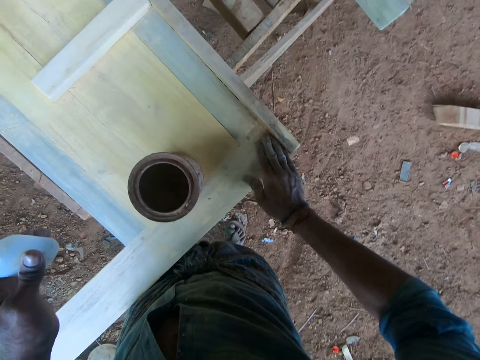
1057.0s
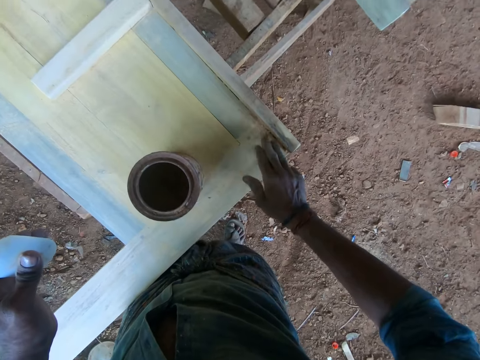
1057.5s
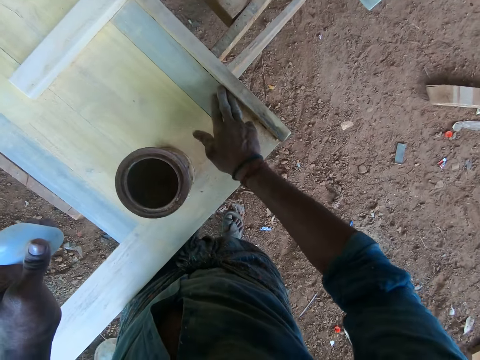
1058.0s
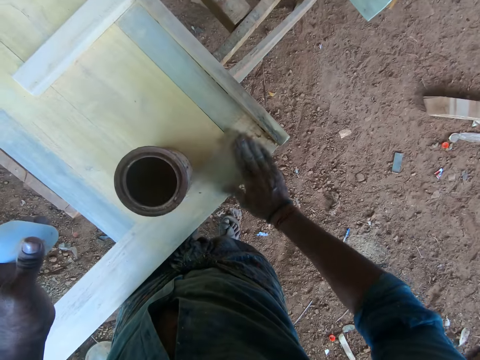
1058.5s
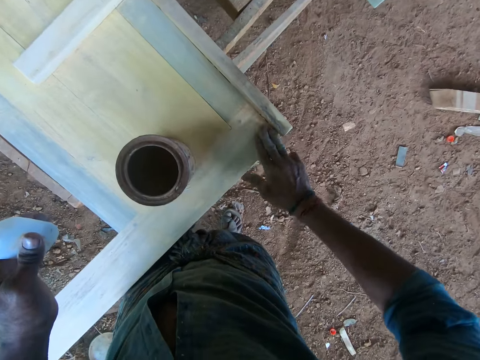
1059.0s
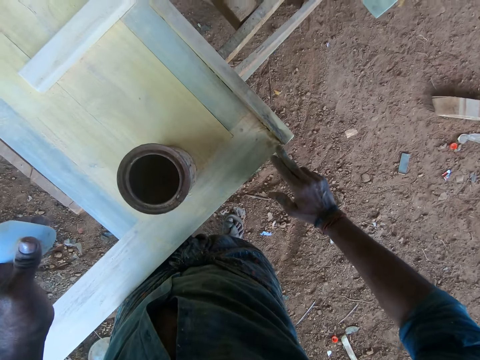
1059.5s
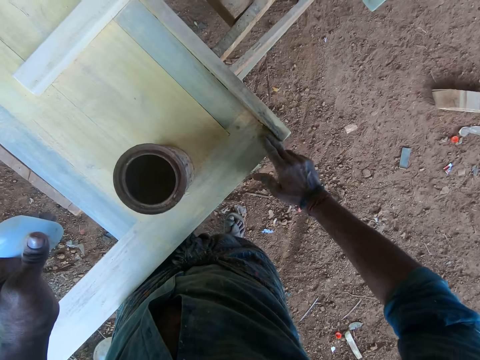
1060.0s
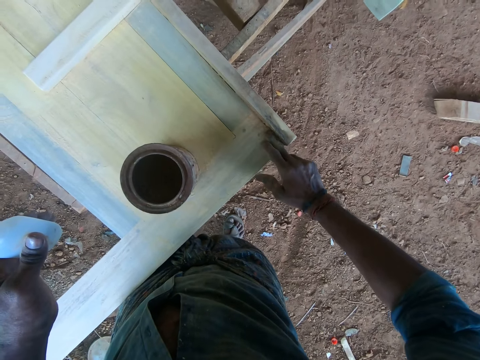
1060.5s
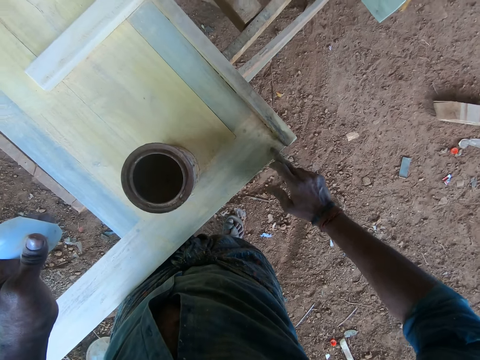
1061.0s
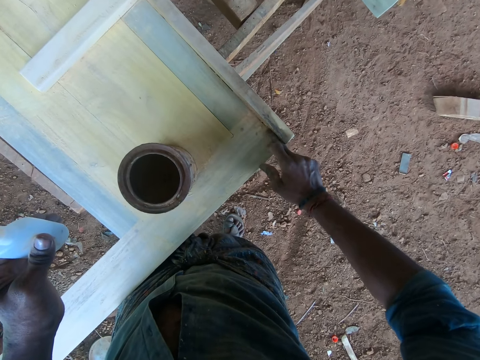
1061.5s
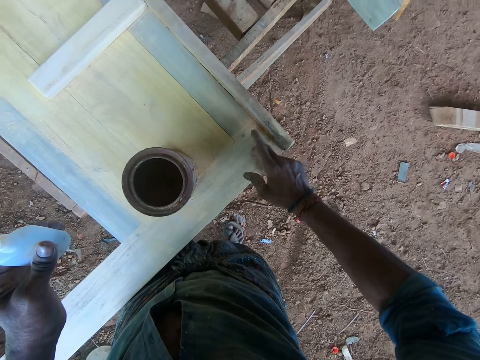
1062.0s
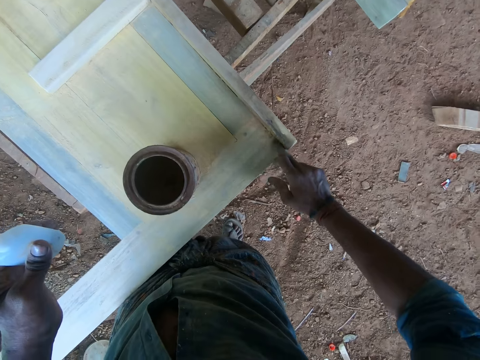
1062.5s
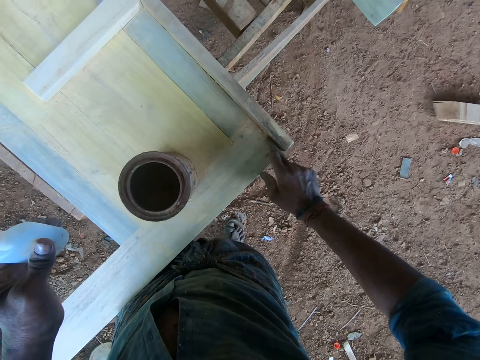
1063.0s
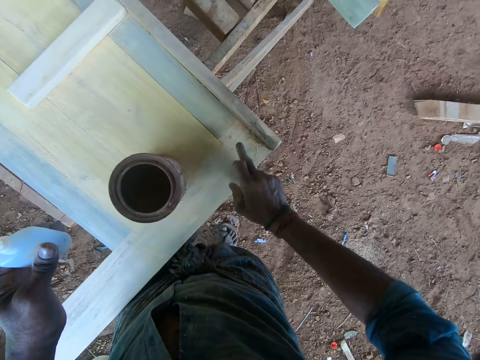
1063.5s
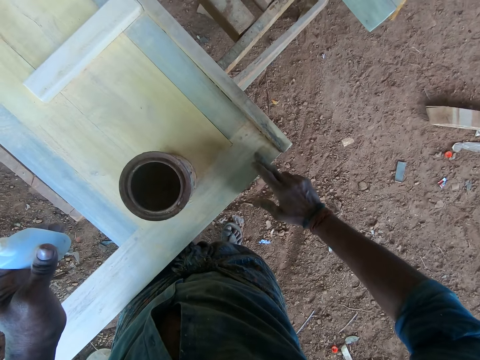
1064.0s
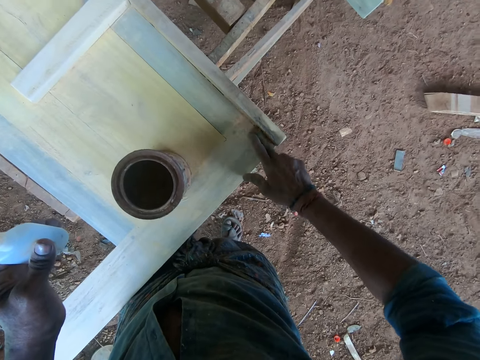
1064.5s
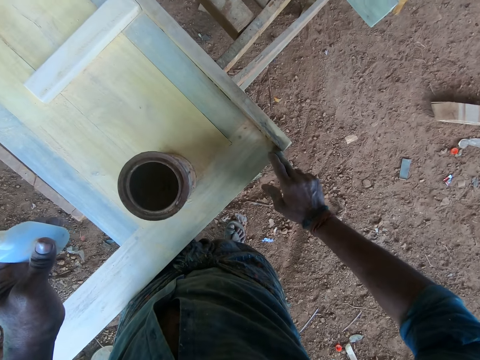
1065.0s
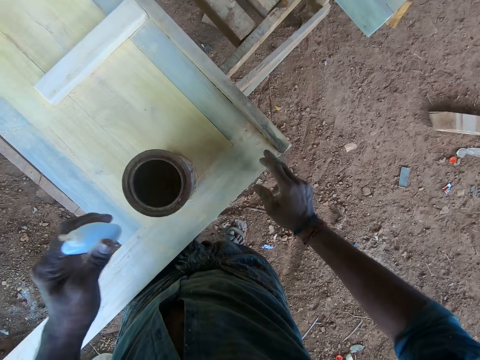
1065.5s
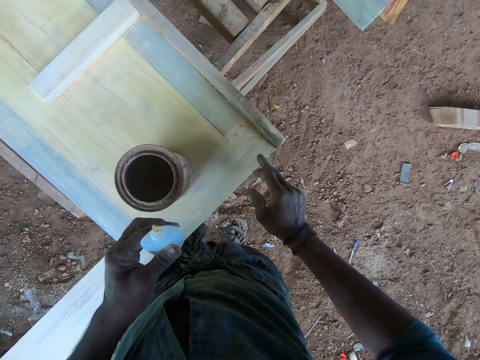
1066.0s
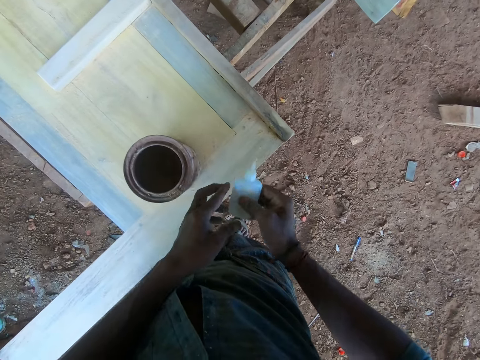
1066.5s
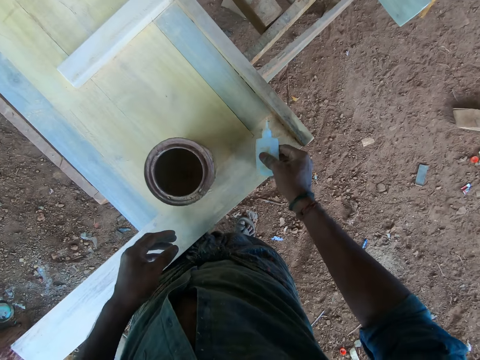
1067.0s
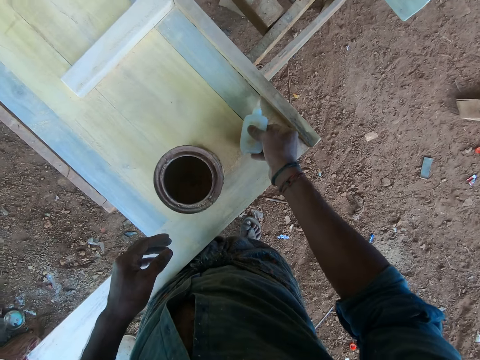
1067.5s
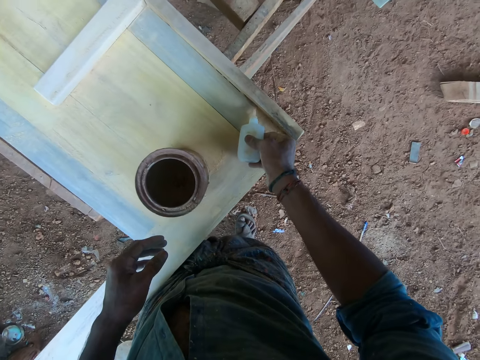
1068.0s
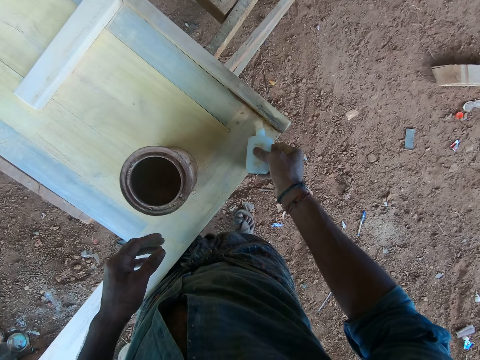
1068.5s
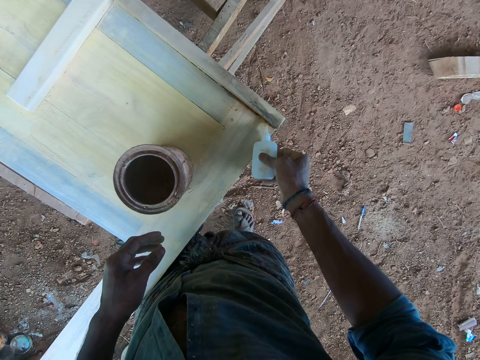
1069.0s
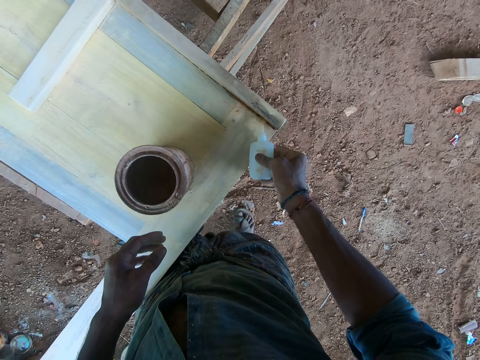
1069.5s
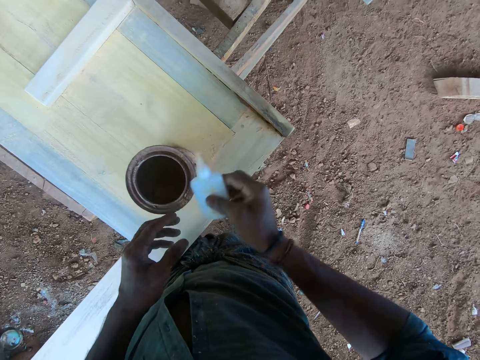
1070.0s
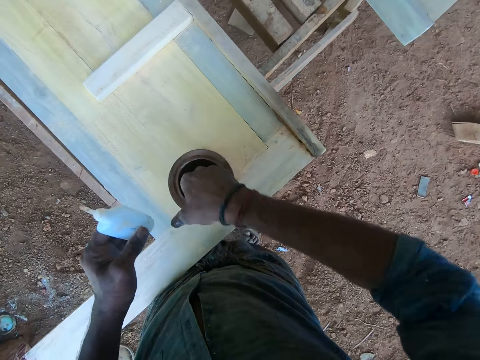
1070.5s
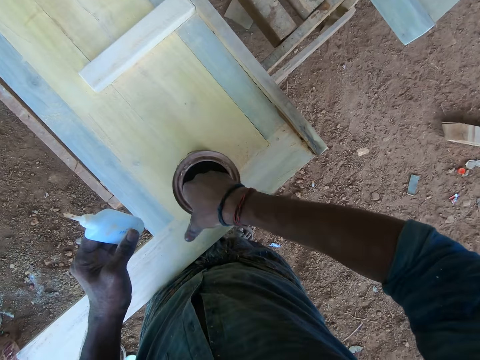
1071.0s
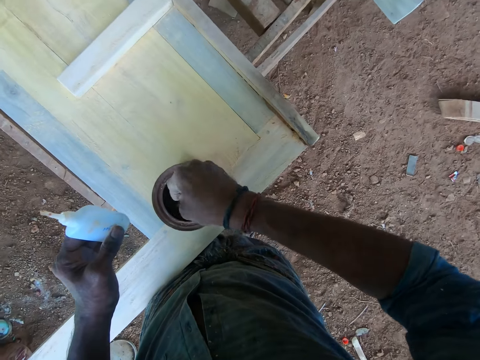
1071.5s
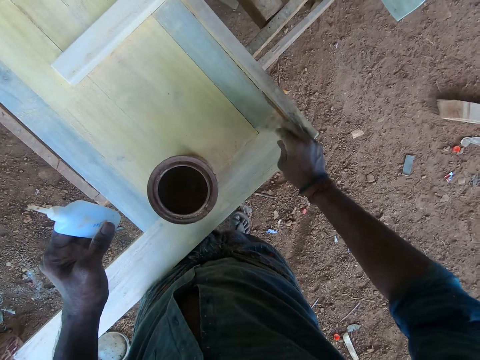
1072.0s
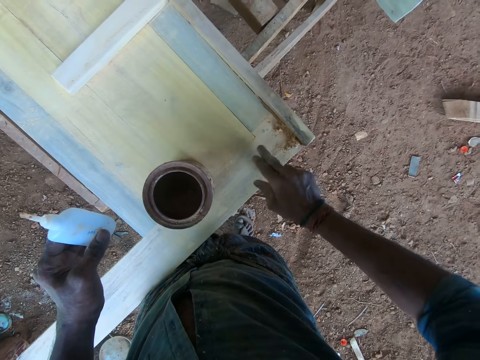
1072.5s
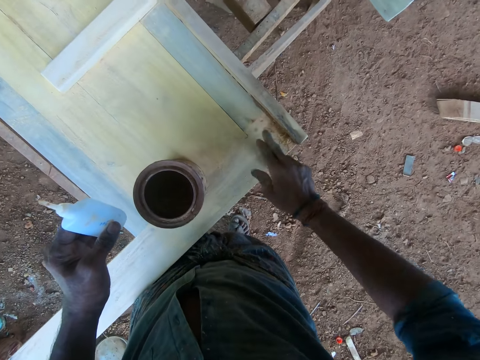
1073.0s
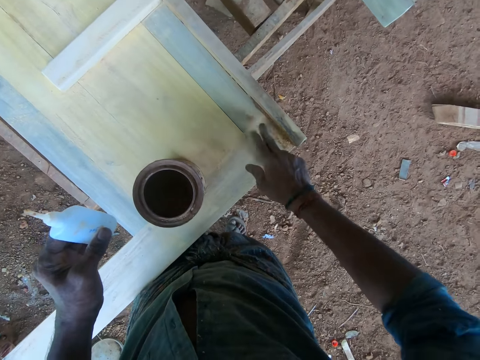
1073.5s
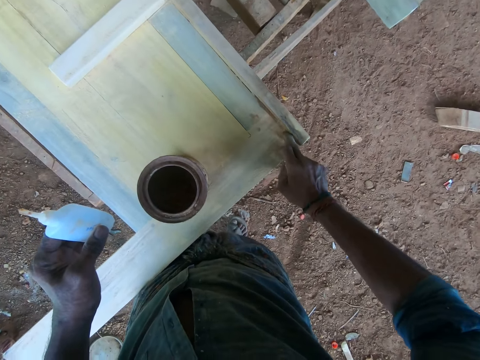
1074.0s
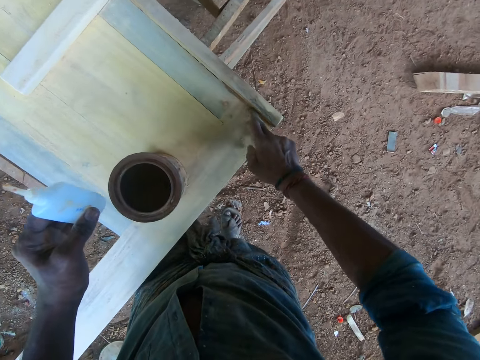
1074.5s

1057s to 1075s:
The camera wearer passes the glue from his left hand to his right hand. He squeezes some glue onto the crevice of the wooden frame on the worktable with the glue in his right hand. He passes the glue from his right hand to his left hand. He scoops some sand from the tin can on the wooden frame with his right hand. He rubs the sand in his right hand on the crevice of the wooden frame.

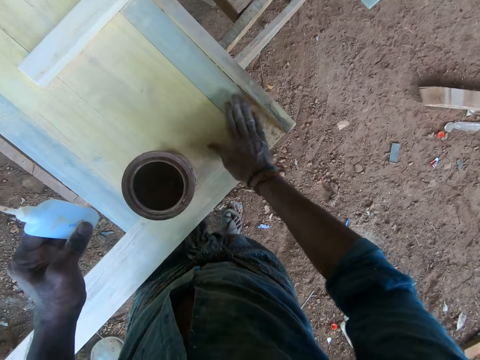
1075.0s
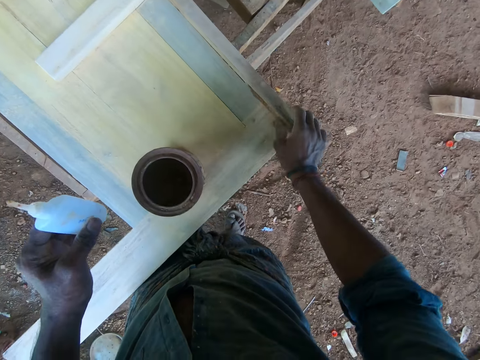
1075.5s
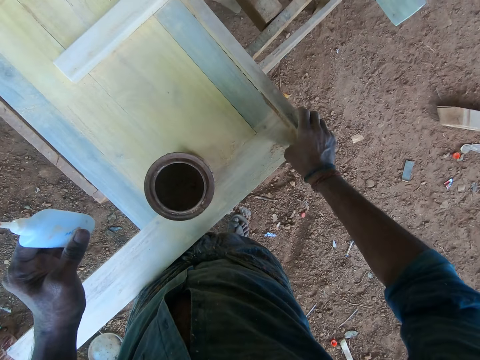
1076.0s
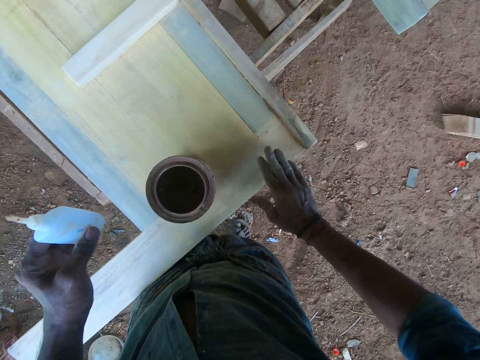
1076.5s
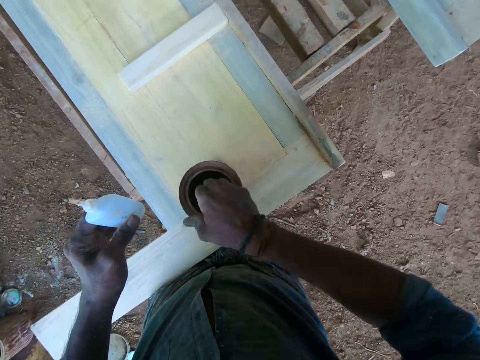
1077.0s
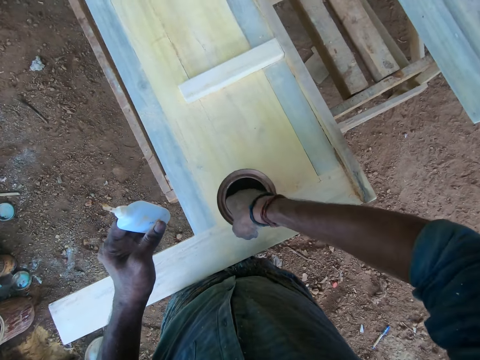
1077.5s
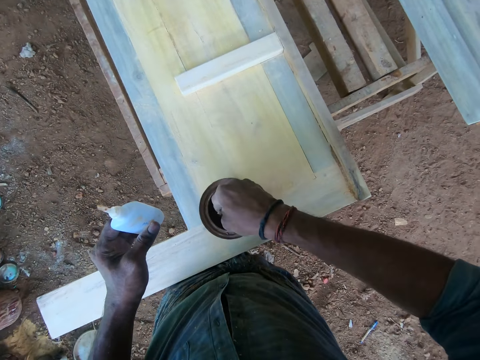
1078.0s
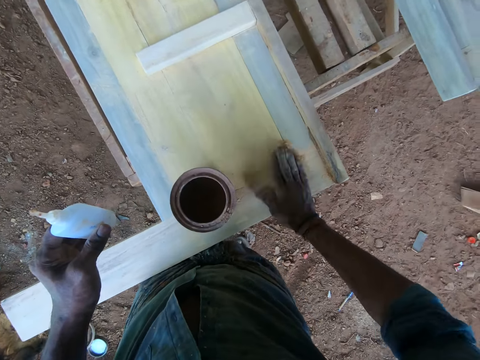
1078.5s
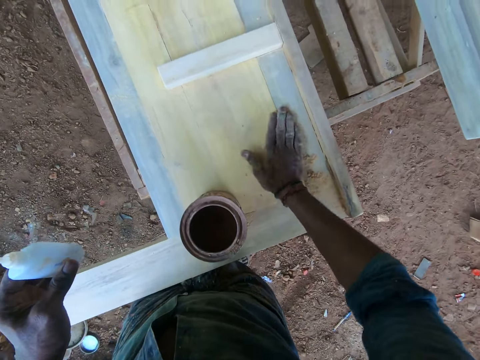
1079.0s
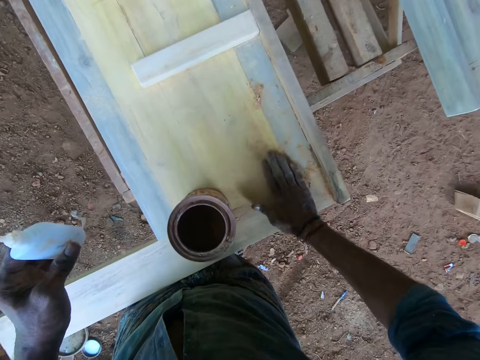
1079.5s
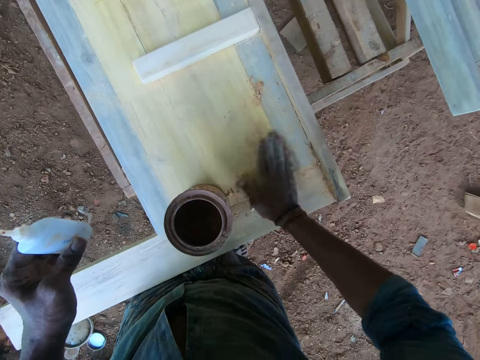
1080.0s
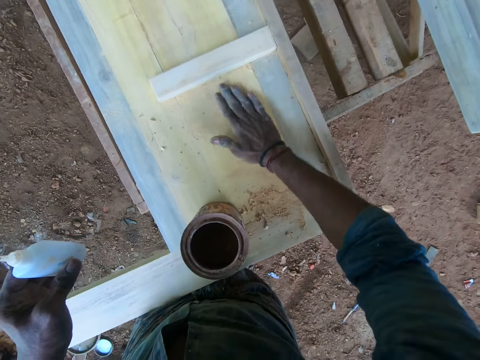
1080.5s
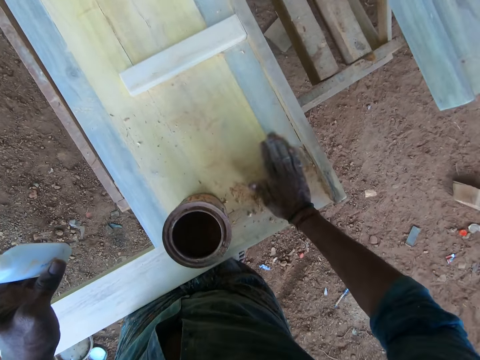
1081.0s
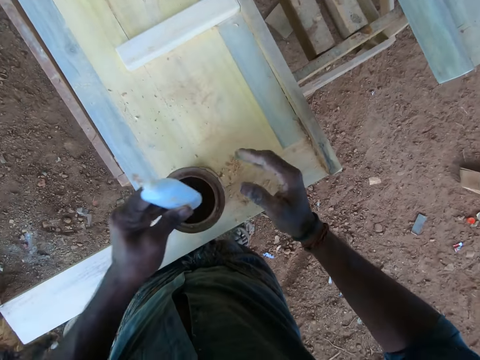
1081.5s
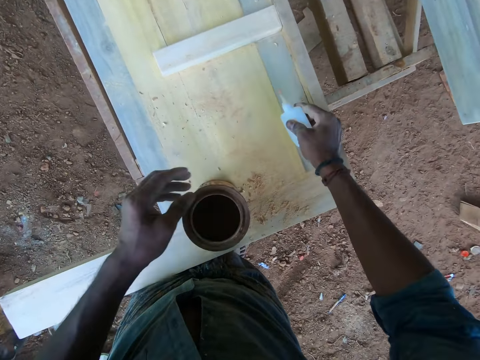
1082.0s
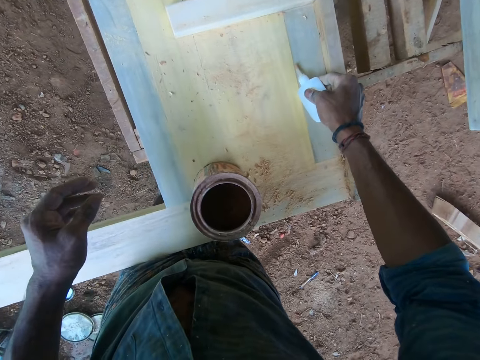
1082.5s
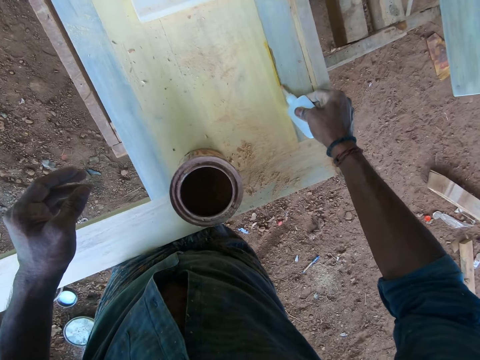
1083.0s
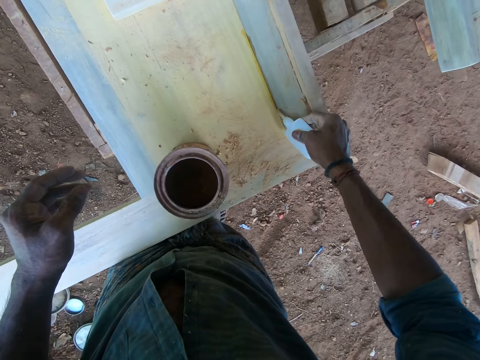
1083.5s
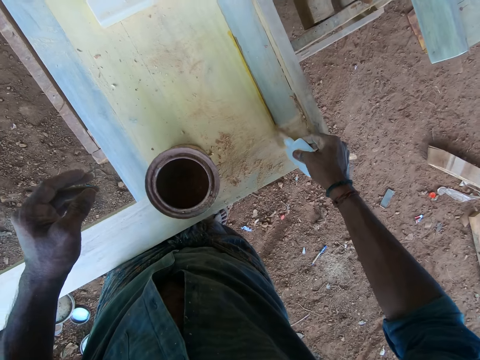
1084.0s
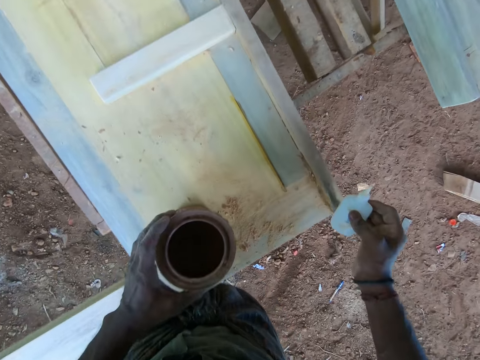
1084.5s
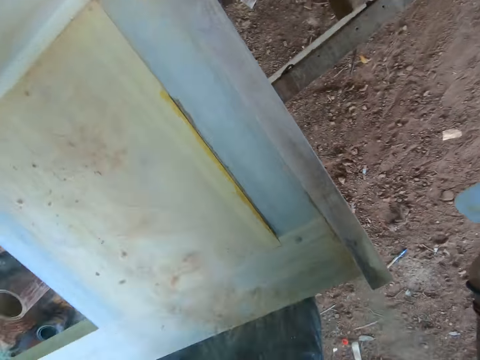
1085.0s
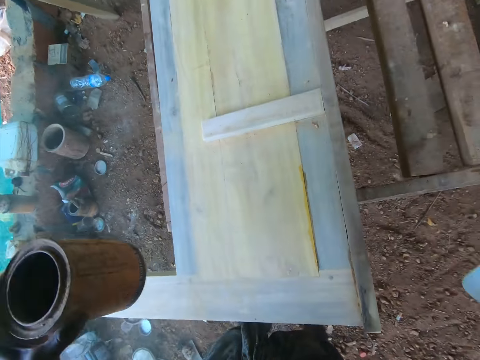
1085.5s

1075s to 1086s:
The camera wearer scoops some sand from the tin can on the wooden frame with his right hand. He rubs the sand in his right hand on a crevice of the wooden frame. He passes the glue from his left hand to his right hand. He squeezes some glue onto the crevice of the wooden frame on the worktable with the glue in his right hand. He picks up the tin can from the wooden frame on the worktable with his left hand. He leans towards the wooden frame on the worktable.
